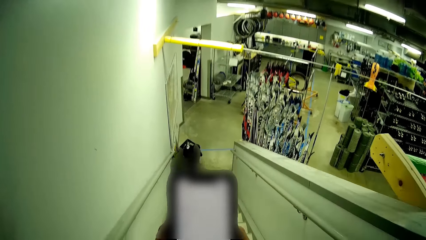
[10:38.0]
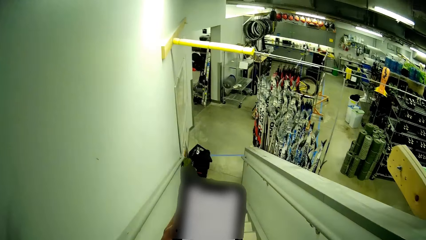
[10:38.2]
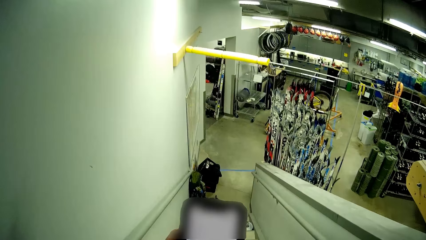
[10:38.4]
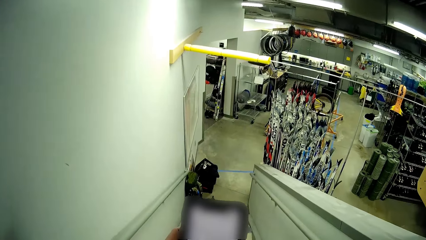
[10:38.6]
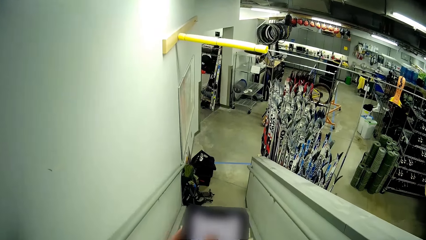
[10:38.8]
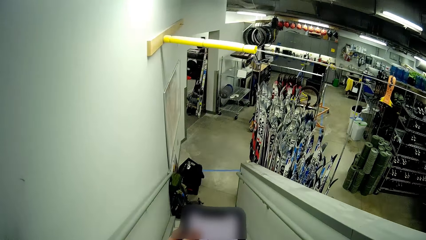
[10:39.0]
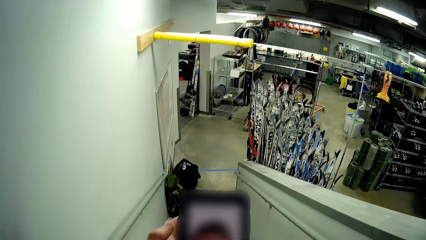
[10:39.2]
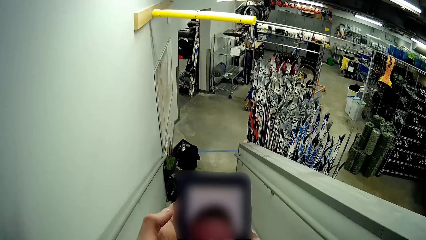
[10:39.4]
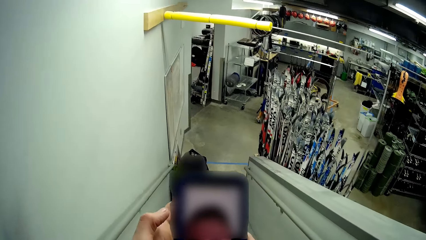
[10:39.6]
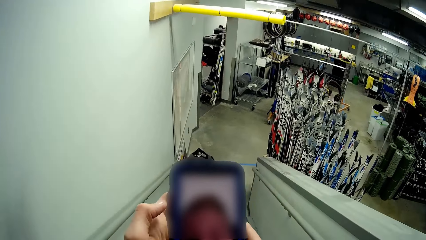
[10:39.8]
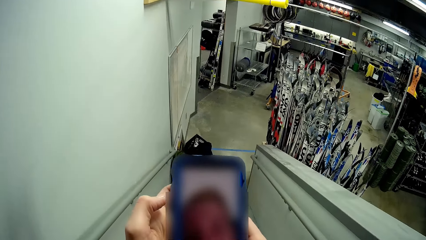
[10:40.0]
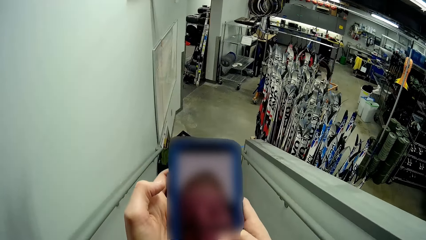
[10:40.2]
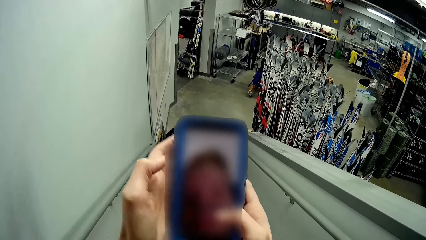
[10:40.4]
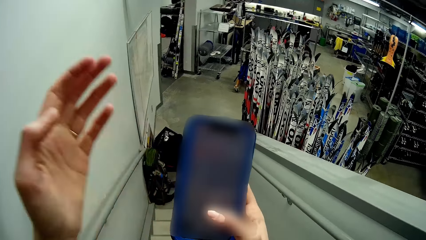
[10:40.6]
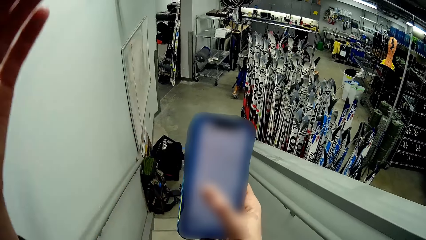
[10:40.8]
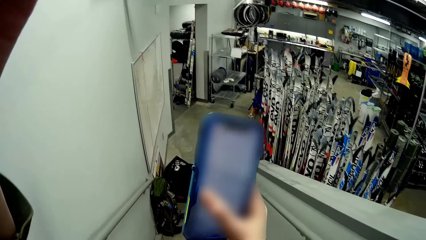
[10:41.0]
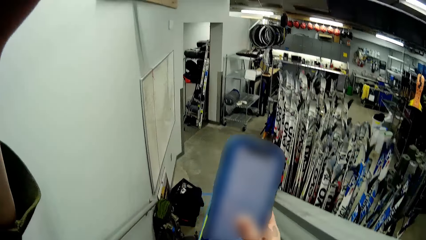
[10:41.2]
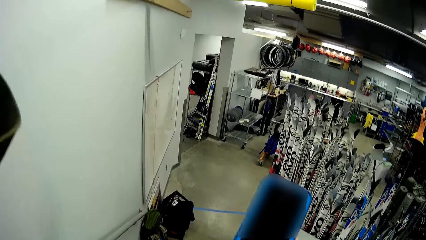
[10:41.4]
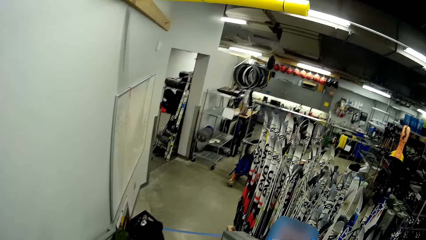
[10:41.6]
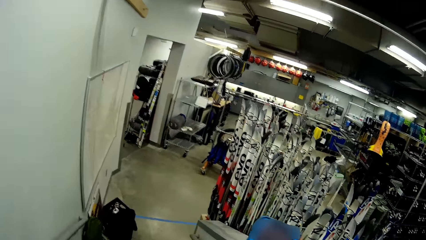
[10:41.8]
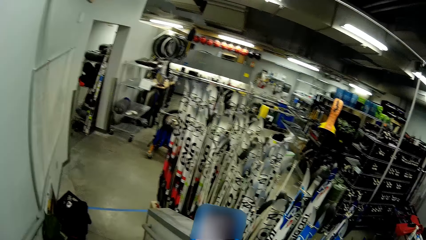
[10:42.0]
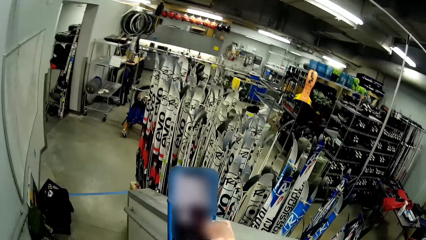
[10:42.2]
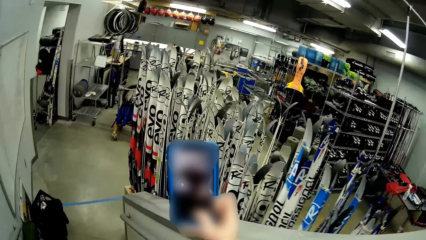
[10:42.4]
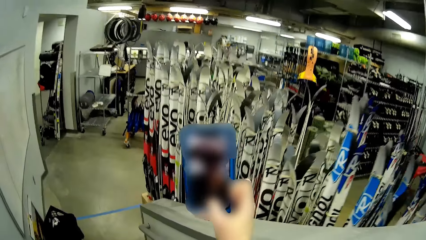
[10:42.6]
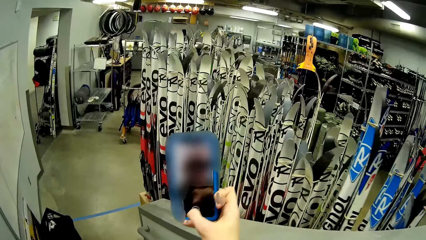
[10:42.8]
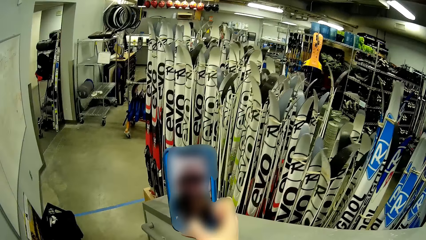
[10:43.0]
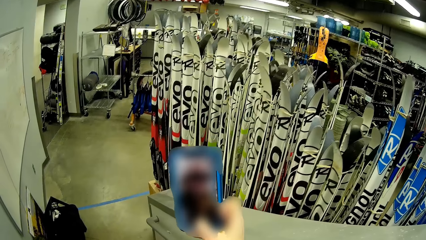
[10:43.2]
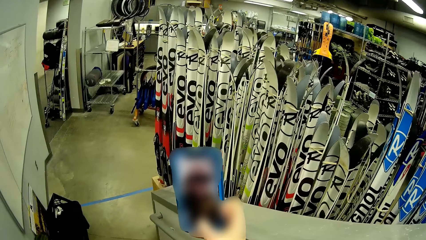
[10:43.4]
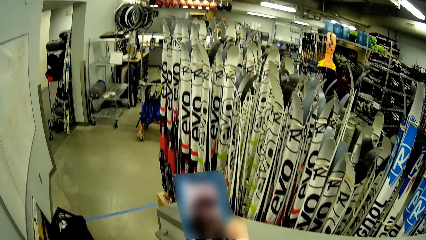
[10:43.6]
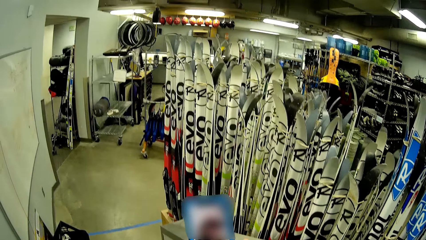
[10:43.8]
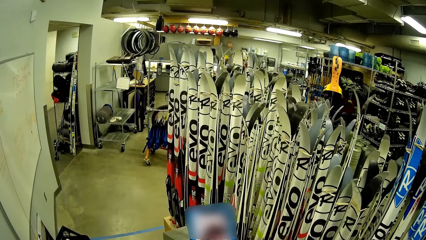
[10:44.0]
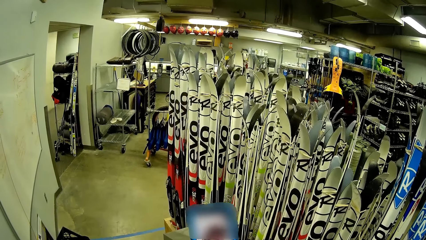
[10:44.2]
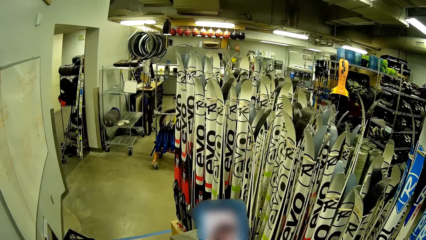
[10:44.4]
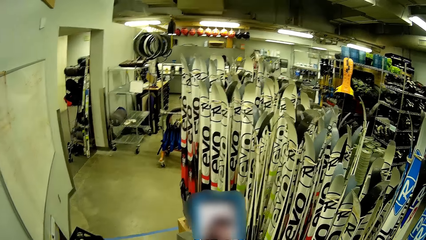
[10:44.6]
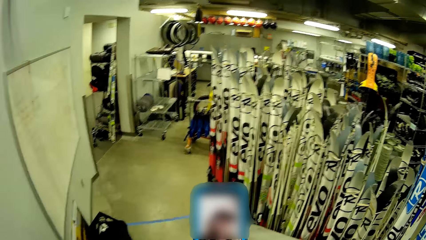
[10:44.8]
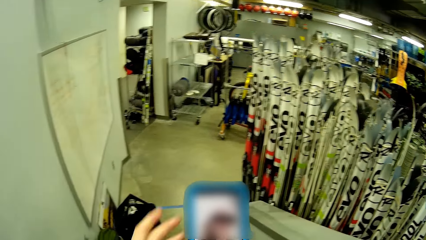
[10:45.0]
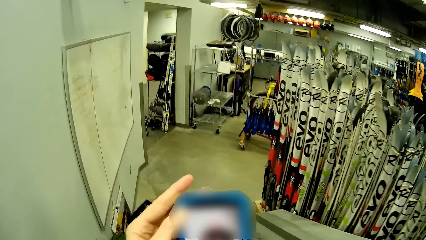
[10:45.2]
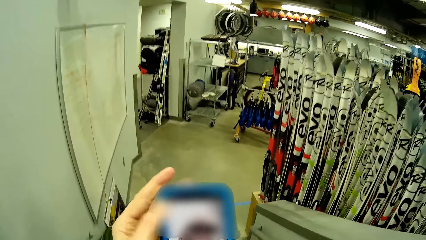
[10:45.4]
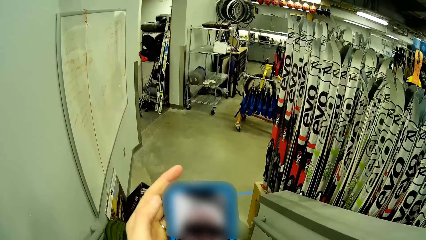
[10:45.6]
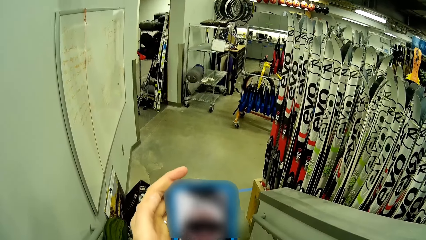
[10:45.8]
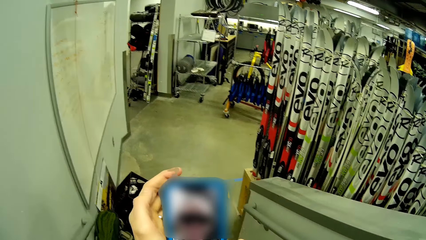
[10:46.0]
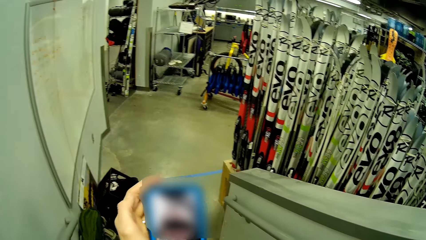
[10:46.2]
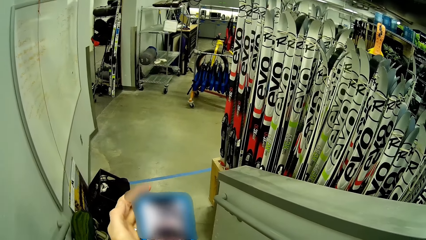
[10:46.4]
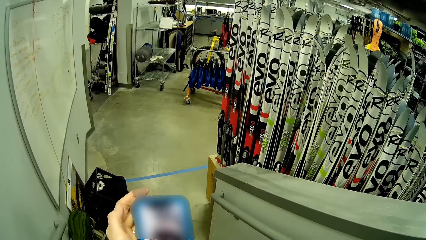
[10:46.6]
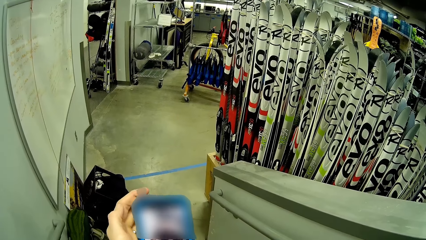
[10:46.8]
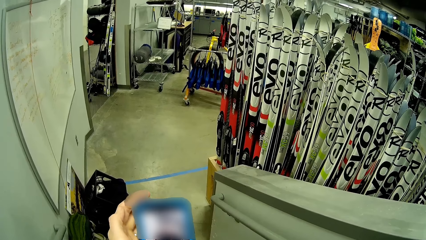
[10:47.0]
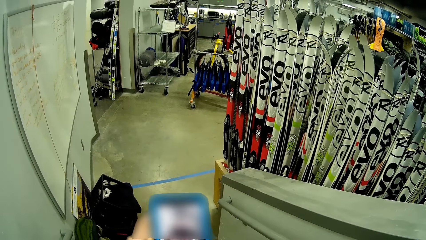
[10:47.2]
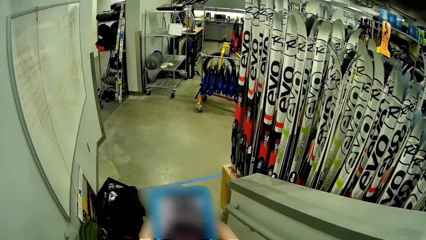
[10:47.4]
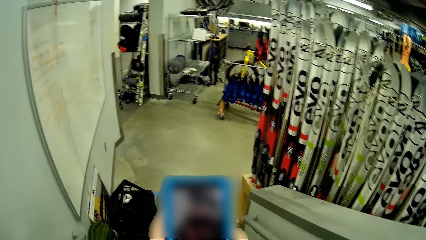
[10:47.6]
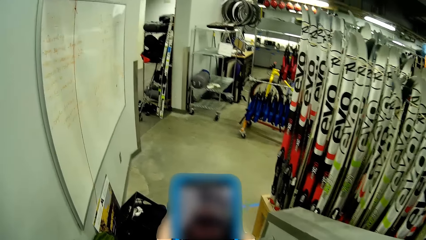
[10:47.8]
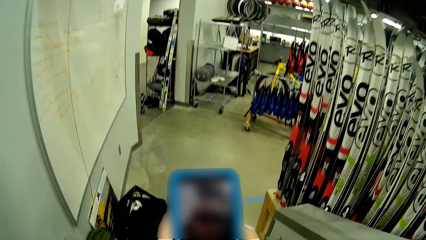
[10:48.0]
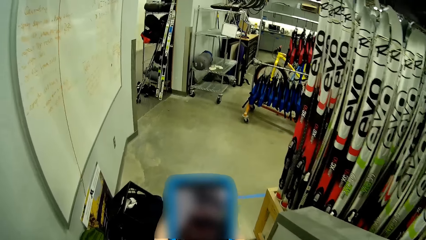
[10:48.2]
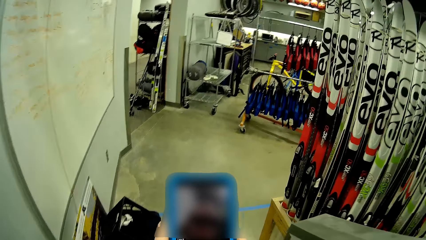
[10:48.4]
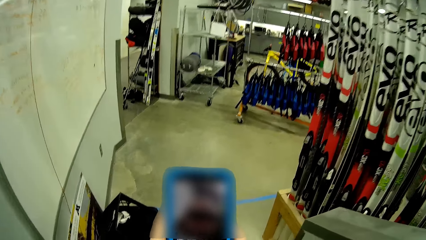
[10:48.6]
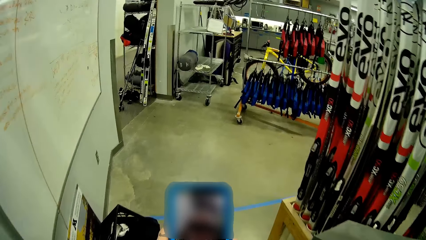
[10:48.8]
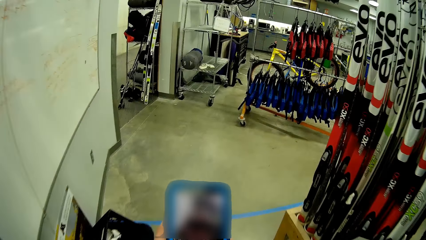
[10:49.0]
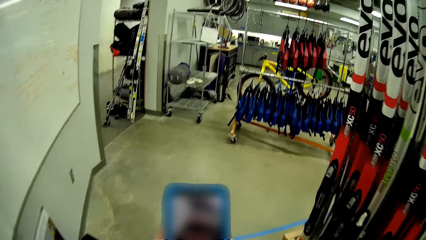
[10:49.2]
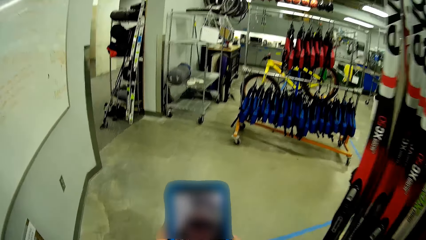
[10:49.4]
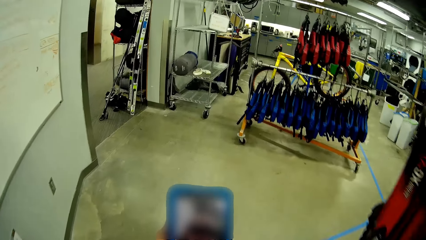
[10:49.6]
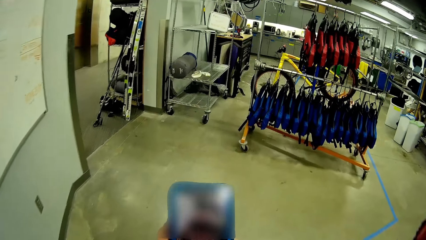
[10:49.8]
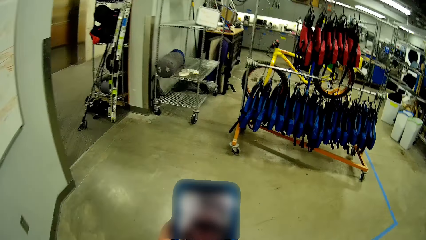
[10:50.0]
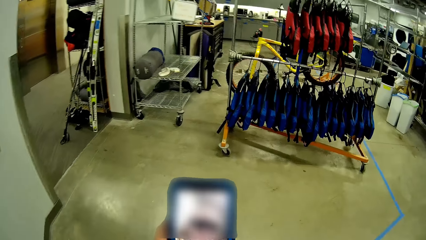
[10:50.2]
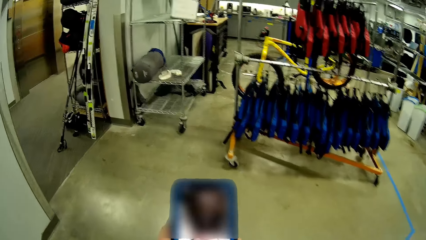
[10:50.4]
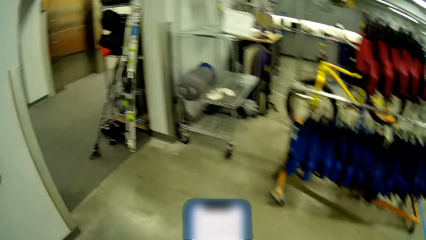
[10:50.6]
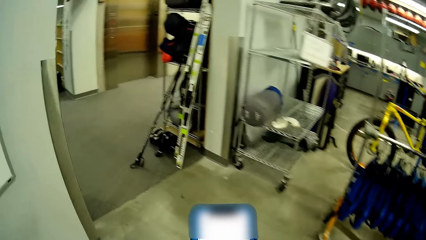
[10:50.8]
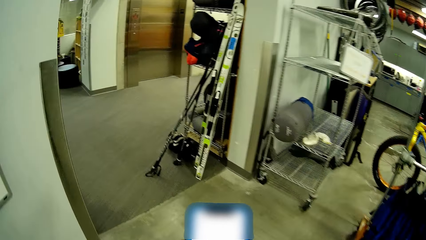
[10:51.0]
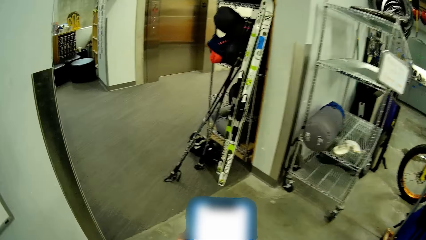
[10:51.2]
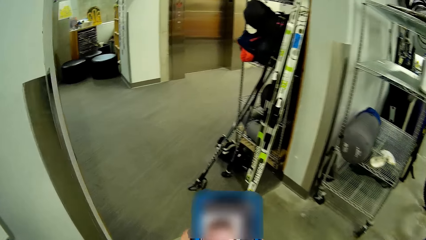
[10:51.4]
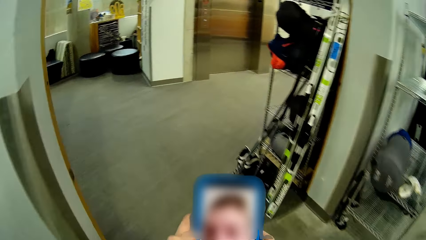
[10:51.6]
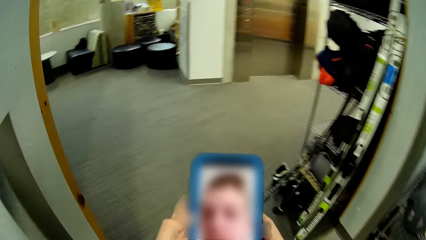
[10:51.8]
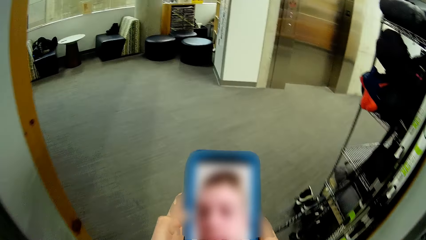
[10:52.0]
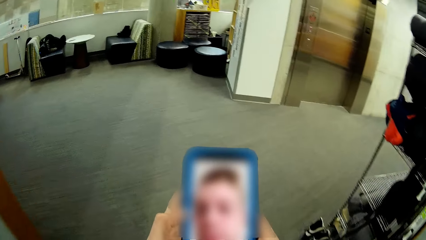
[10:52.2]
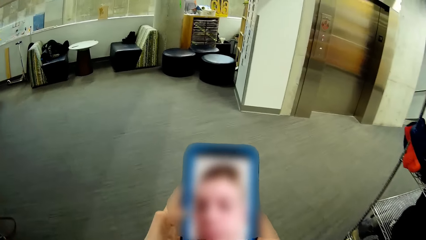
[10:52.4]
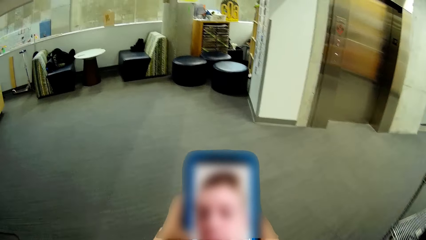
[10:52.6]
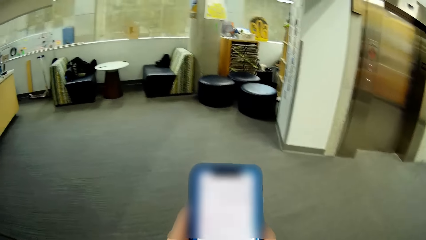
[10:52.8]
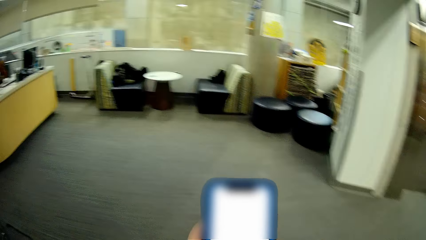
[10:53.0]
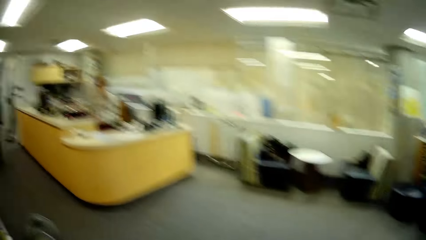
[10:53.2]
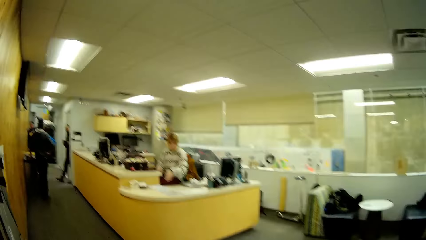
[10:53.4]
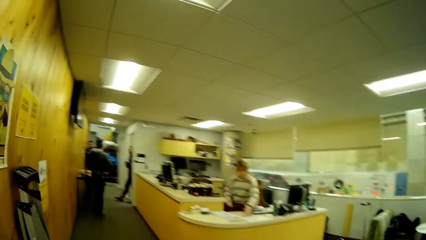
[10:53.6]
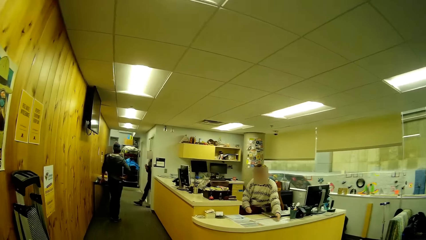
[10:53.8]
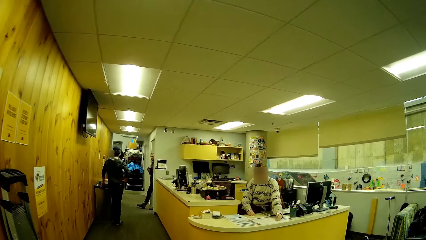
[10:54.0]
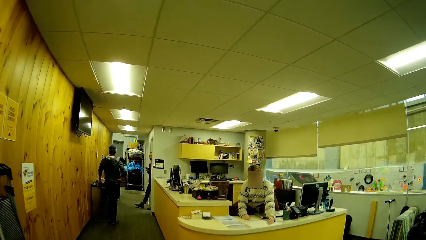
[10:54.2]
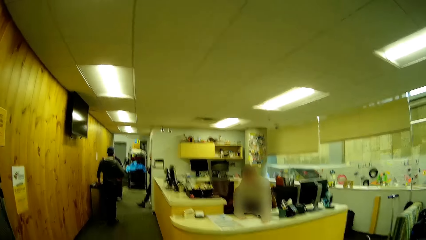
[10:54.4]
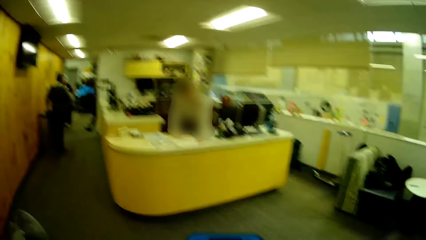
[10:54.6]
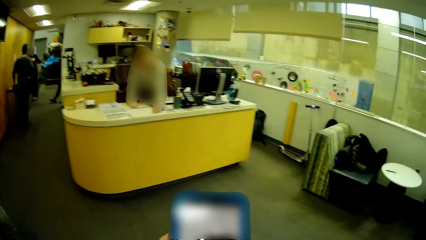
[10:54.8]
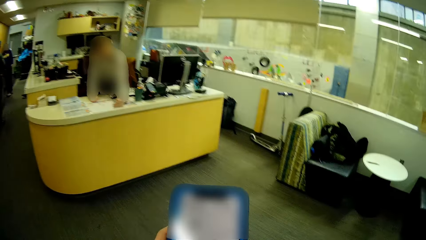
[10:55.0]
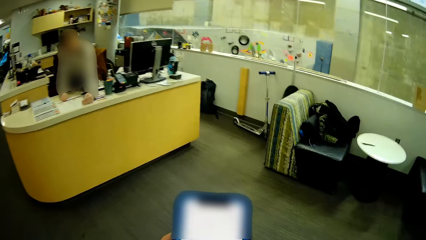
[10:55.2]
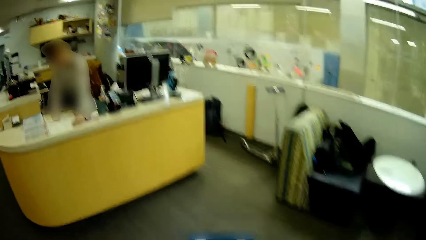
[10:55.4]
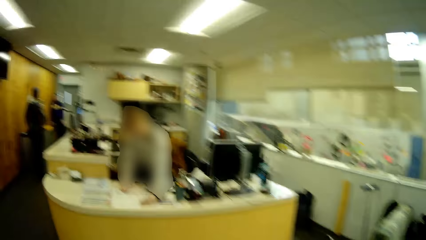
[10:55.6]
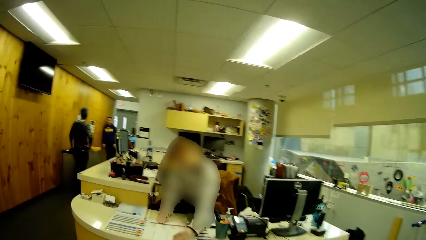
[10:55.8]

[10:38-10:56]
The camera wearer raises a hand. They take photos with a phone. They walk down the stairs.
